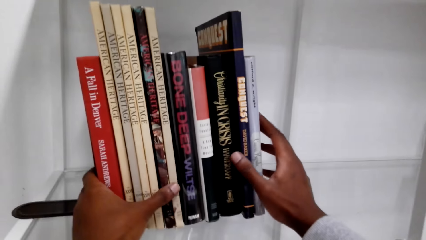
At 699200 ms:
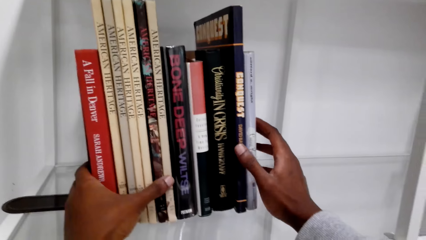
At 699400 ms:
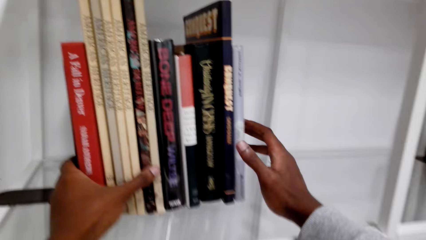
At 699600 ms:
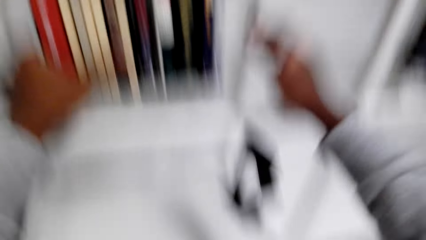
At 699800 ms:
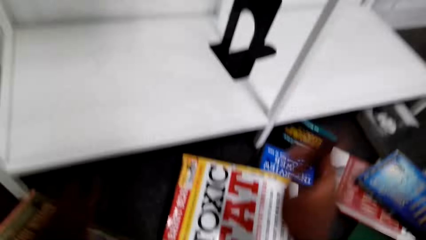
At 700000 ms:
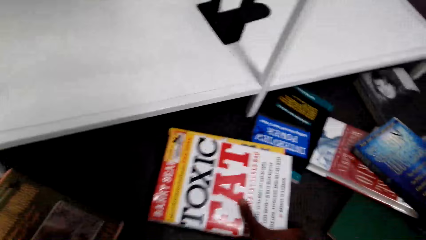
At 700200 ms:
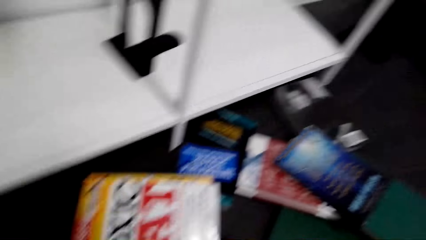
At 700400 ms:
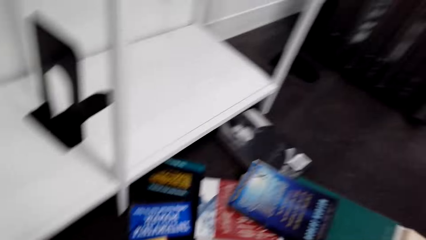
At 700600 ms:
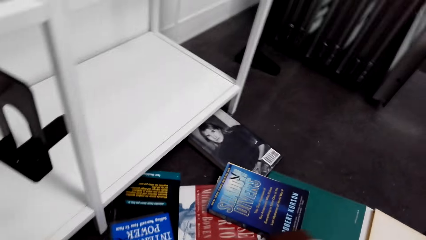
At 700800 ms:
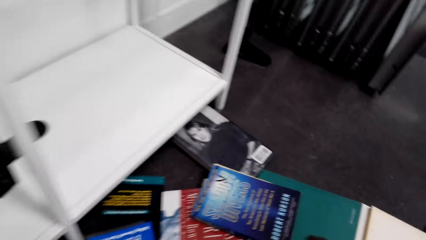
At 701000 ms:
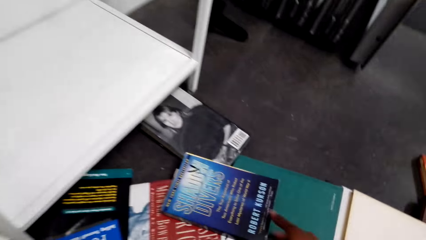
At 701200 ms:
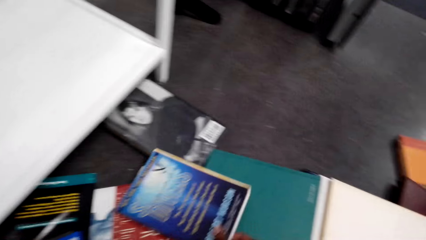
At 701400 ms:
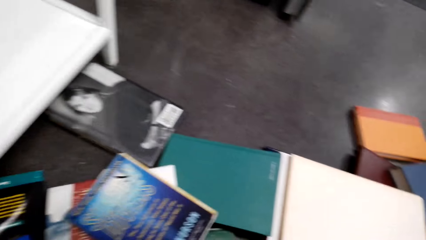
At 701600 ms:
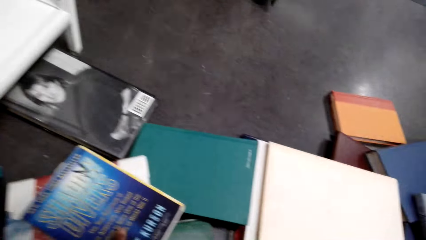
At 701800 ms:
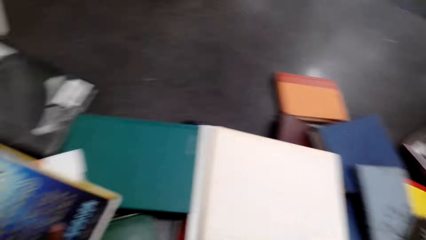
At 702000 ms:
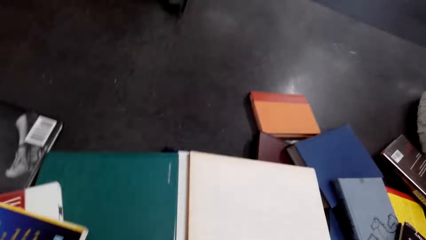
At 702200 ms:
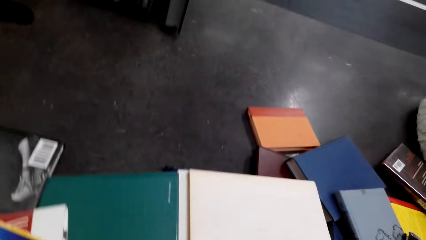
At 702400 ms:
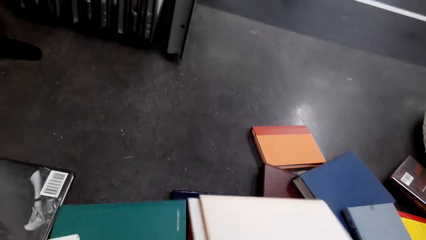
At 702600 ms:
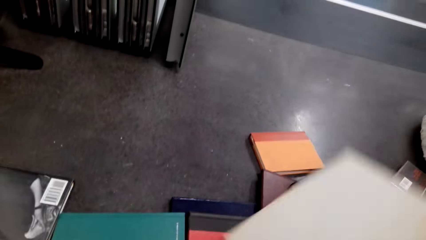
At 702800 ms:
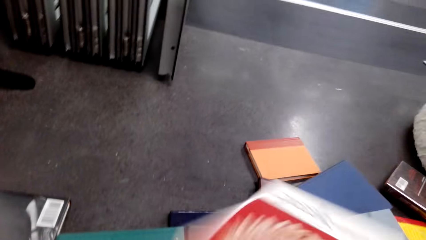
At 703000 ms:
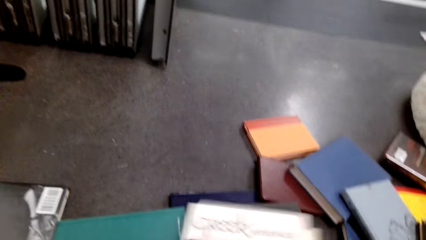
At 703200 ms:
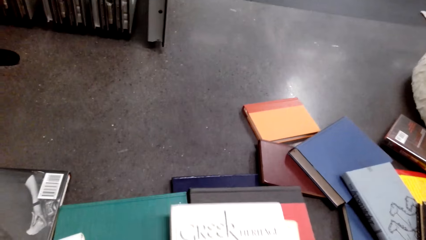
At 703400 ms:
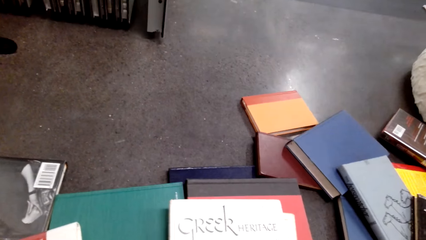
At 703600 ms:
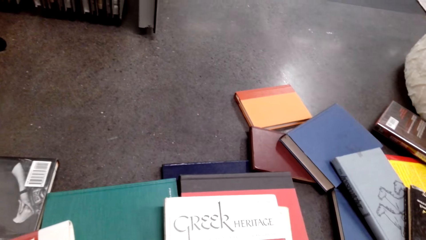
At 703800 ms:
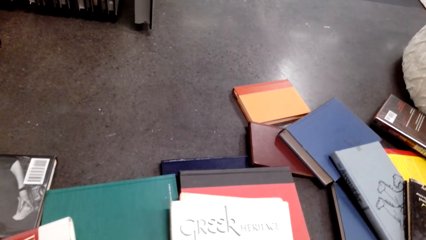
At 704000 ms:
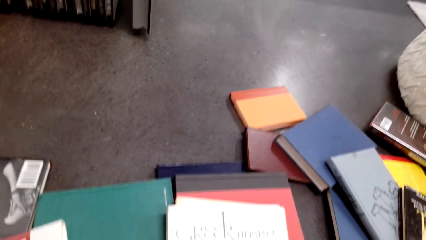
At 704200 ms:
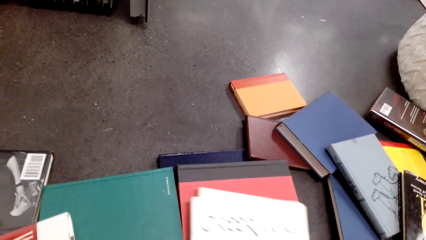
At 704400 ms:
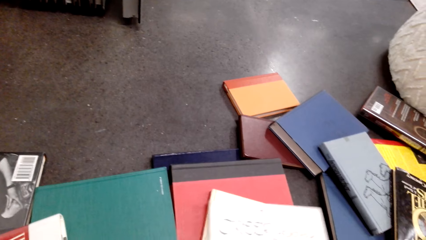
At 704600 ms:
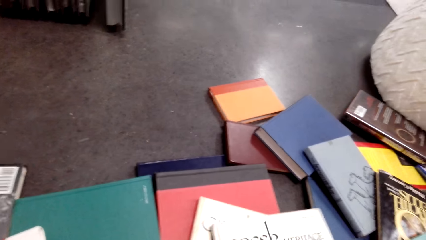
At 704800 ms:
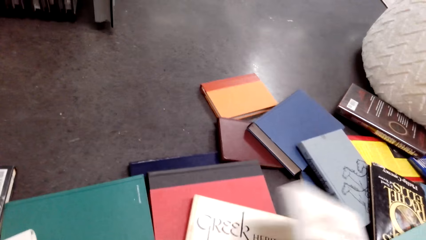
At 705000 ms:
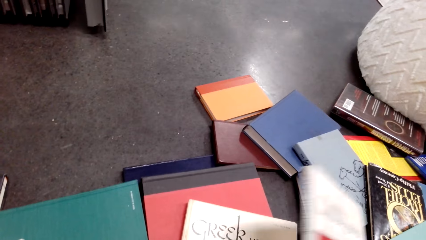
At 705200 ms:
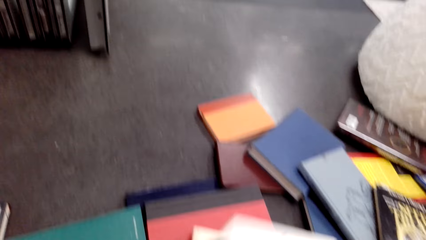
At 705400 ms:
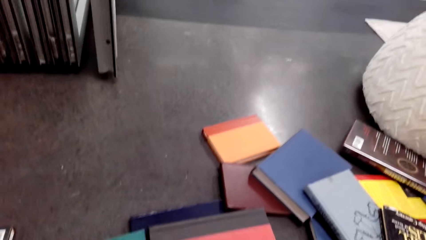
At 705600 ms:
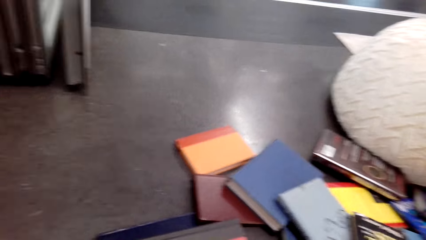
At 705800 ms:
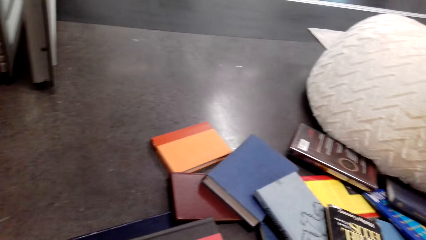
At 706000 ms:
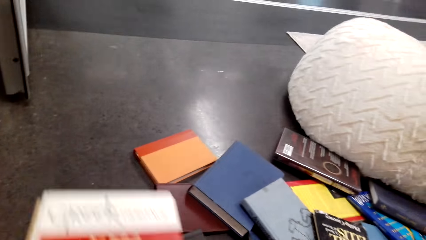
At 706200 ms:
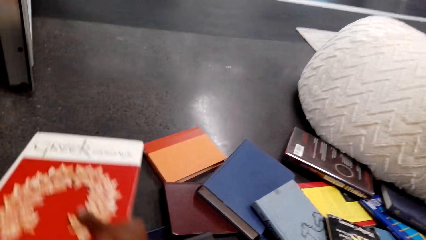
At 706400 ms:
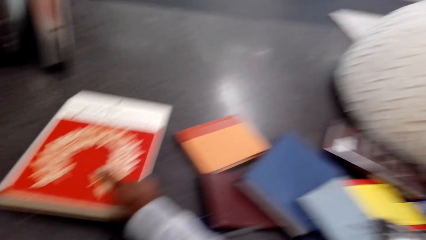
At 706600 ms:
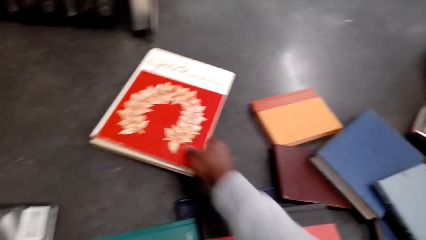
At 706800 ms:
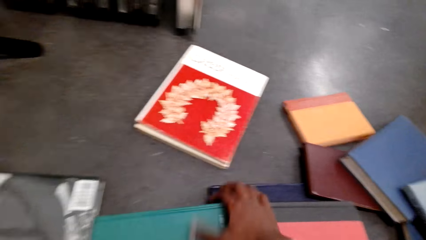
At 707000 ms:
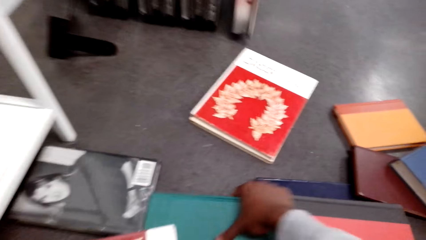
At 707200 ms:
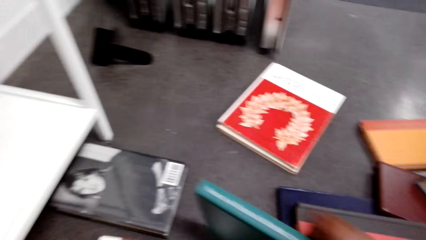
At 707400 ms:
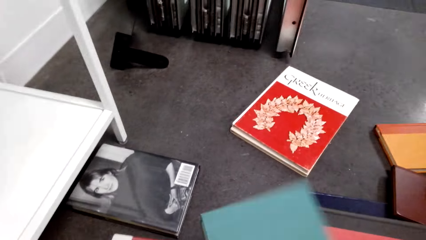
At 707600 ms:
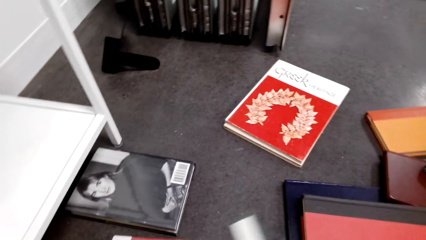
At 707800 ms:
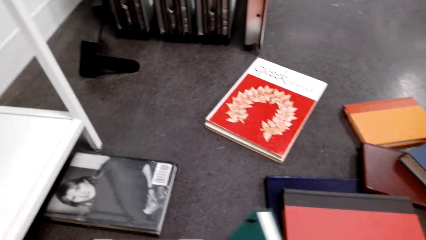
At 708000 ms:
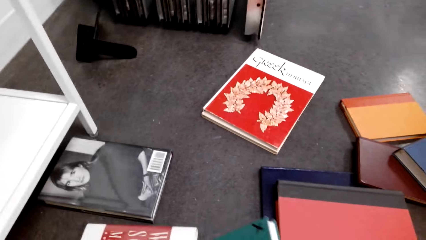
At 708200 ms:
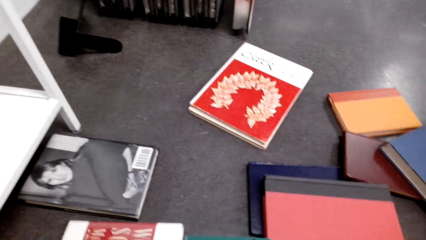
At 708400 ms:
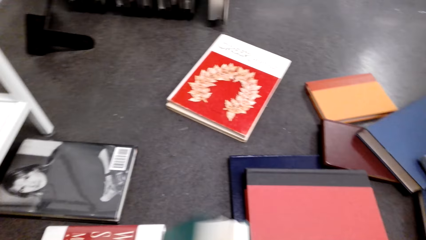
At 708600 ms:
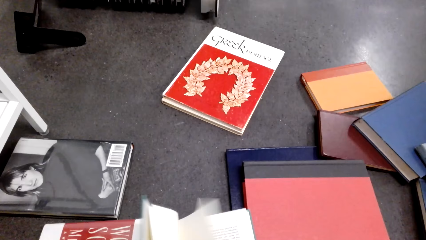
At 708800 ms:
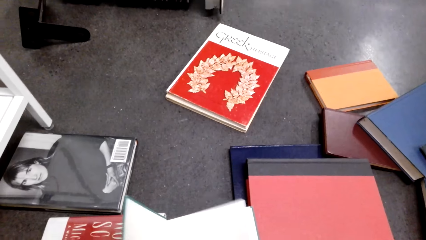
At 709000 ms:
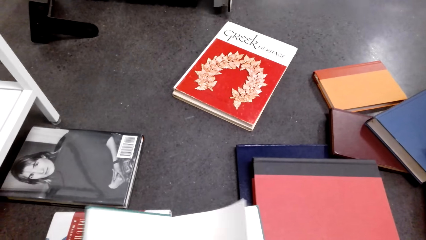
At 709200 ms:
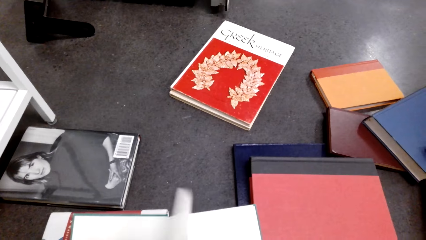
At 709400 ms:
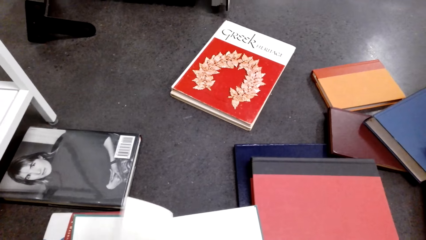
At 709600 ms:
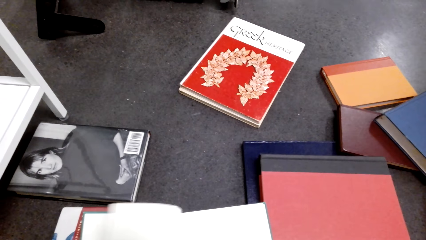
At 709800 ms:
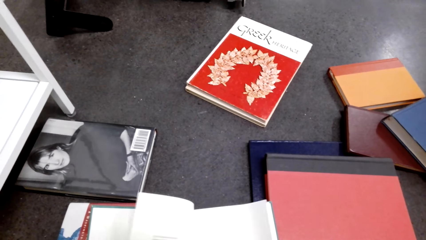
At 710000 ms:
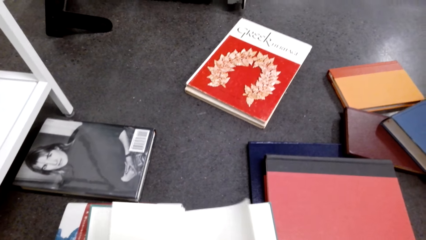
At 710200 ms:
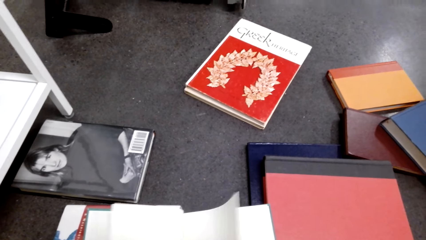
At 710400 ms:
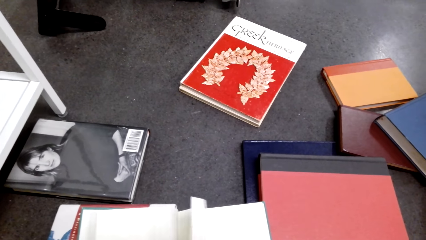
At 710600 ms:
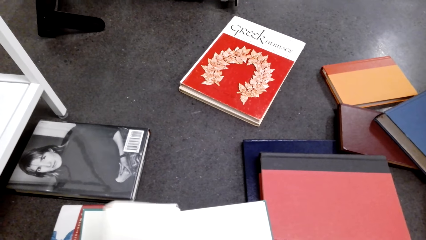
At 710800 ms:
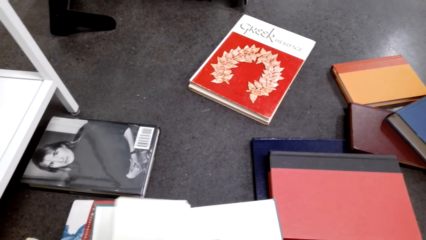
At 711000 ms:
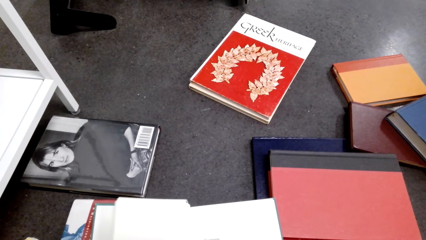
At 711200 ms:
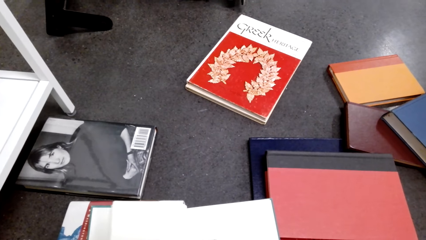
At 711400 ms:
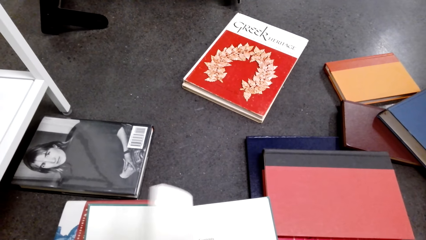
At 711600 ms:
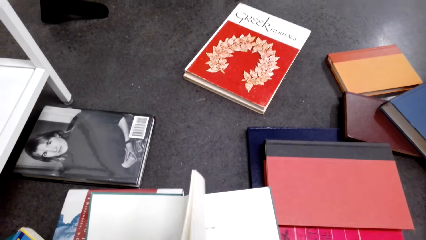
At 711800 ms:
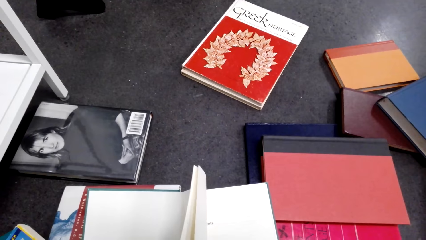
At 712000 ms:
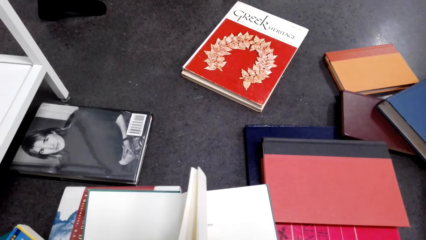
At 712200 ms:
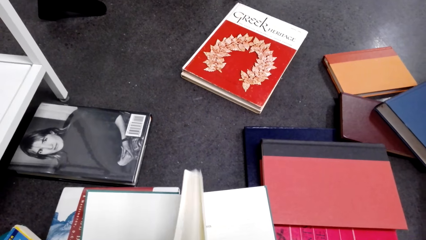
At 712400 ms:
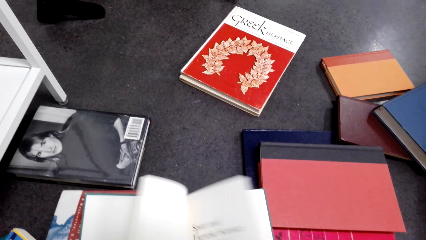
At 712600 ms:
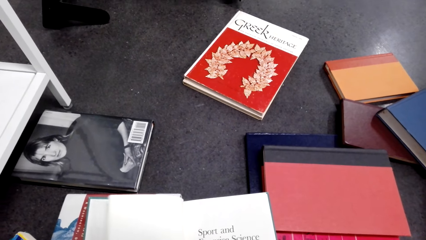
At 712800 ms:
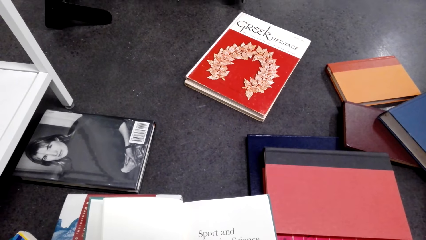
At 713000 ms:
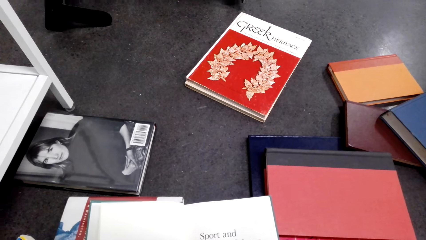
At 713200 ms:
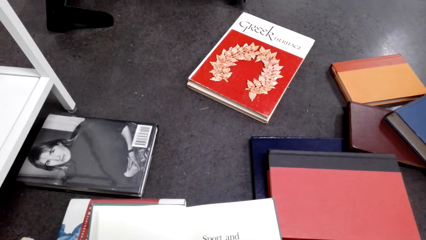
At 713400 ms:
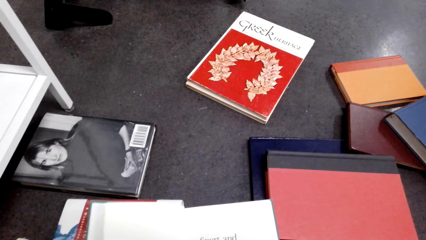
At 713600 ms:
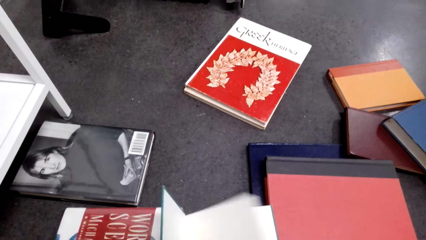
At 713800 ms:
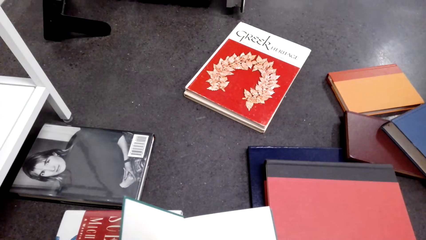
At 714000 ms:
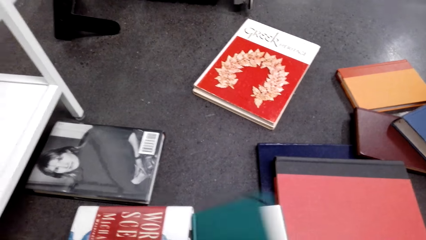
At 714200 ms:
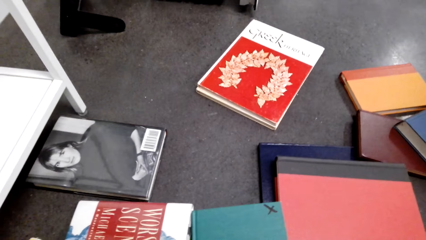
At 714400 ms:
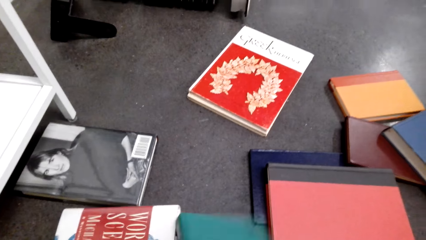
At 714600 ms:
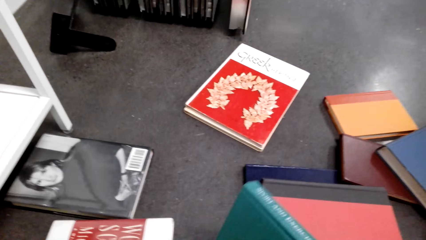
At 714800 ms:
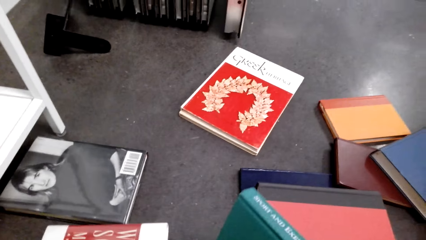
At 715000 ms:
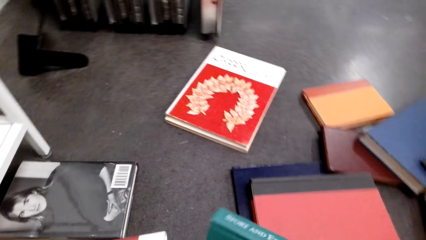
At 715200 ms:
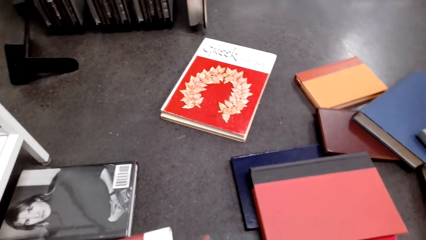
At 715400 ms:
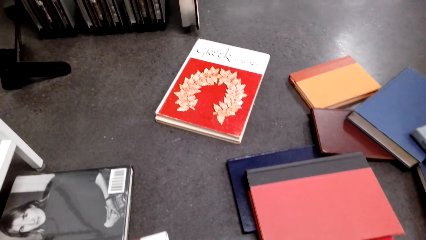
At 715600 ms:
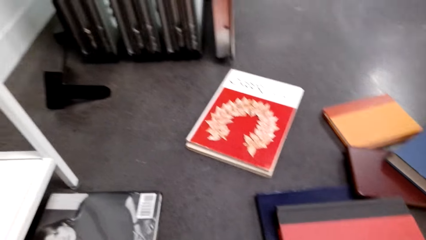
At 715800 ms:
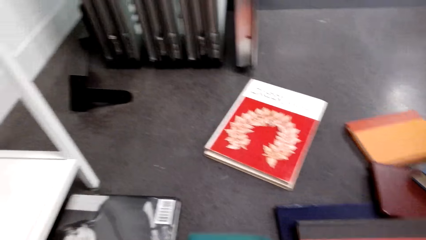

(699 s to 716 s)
The camera wearer looks for books on the floor. They touch the books on the floor. They place books on the floor. They pick a book from the floor and peruse the book. They open the book.
